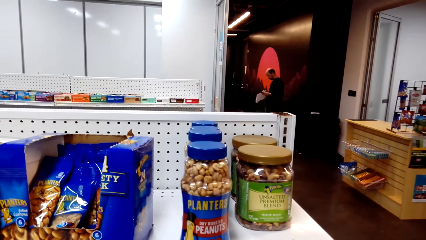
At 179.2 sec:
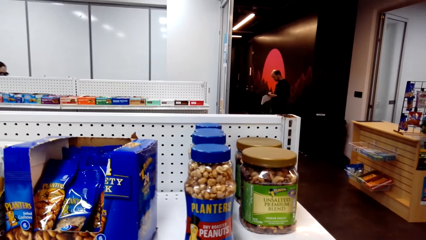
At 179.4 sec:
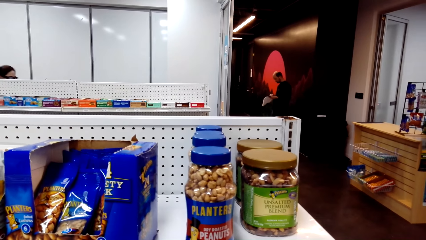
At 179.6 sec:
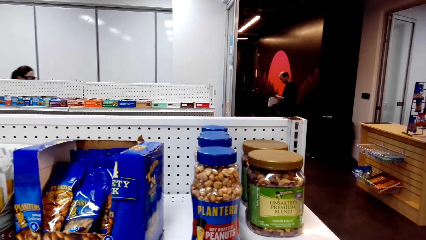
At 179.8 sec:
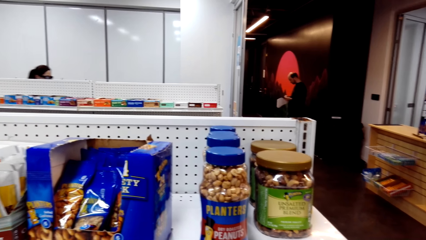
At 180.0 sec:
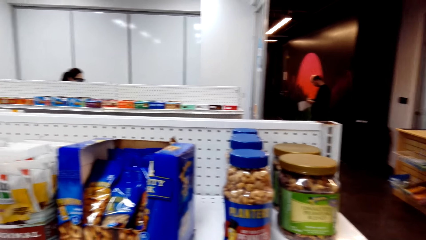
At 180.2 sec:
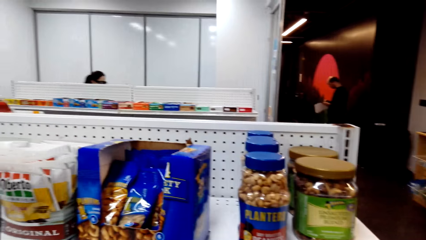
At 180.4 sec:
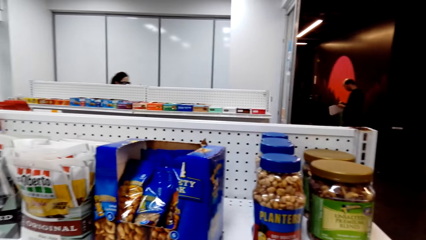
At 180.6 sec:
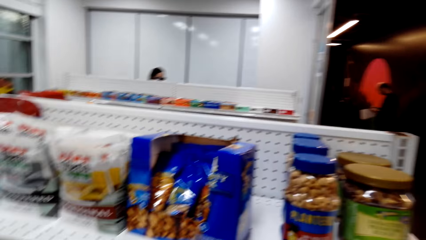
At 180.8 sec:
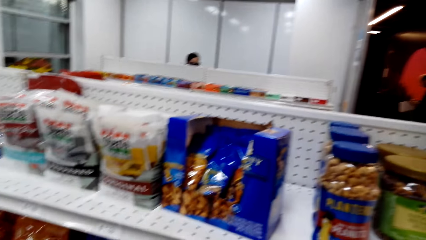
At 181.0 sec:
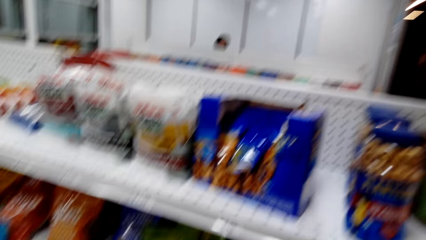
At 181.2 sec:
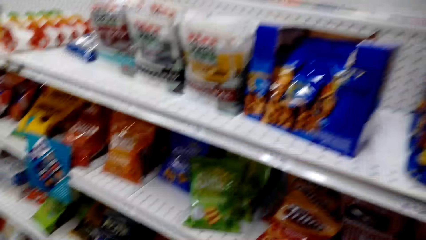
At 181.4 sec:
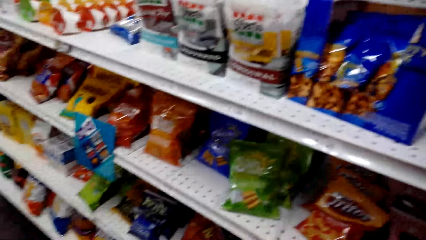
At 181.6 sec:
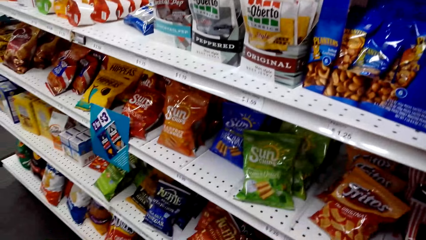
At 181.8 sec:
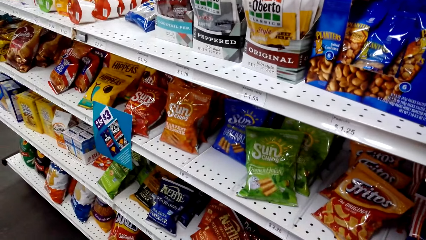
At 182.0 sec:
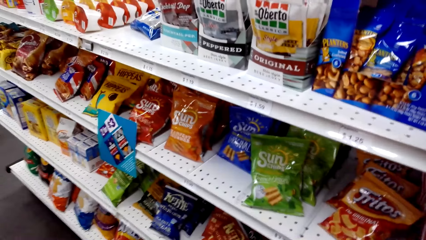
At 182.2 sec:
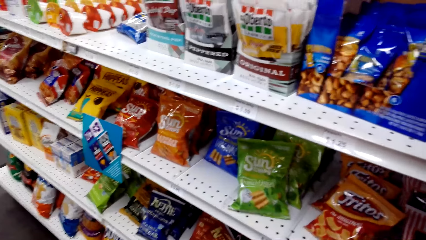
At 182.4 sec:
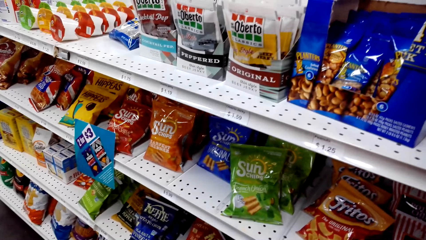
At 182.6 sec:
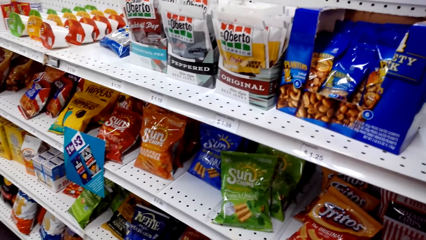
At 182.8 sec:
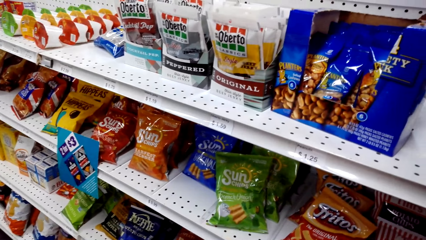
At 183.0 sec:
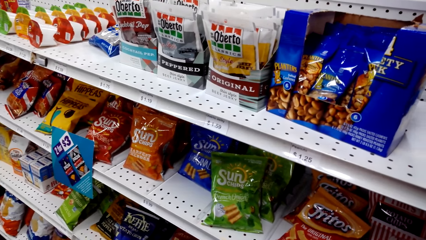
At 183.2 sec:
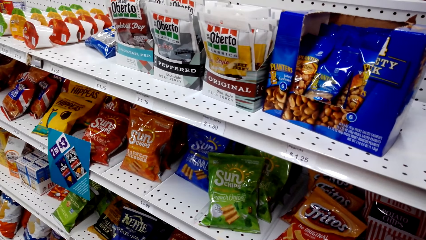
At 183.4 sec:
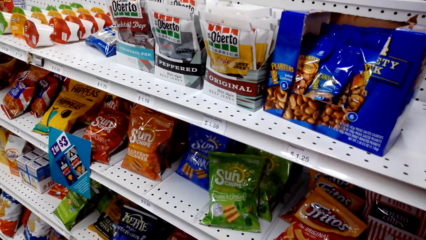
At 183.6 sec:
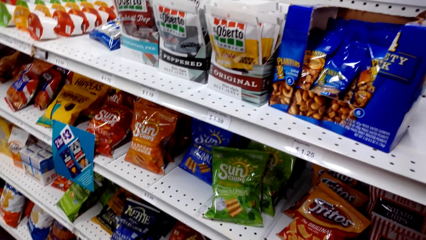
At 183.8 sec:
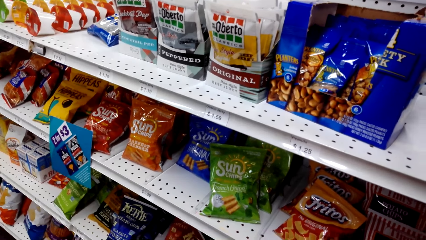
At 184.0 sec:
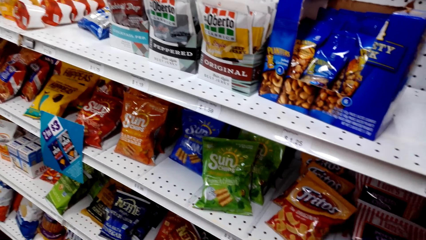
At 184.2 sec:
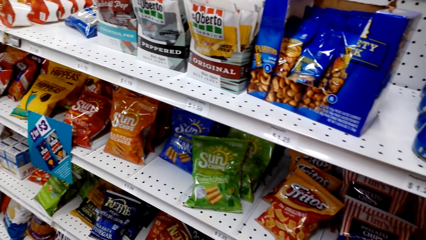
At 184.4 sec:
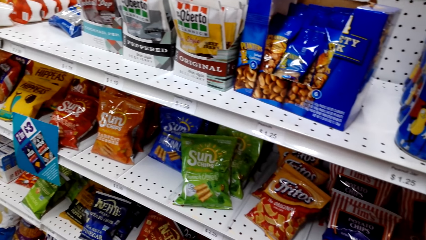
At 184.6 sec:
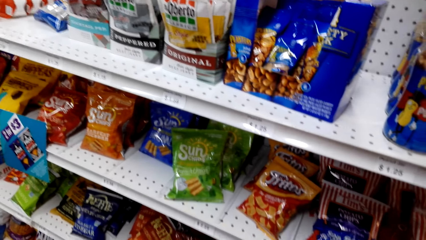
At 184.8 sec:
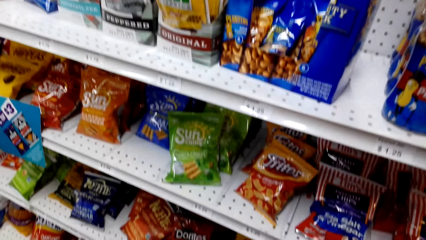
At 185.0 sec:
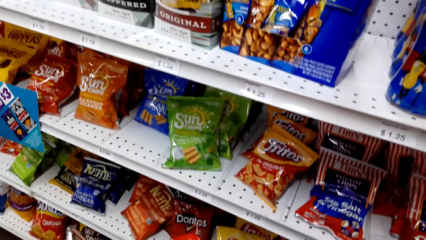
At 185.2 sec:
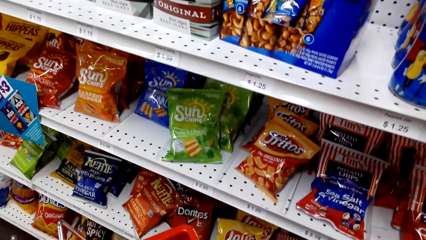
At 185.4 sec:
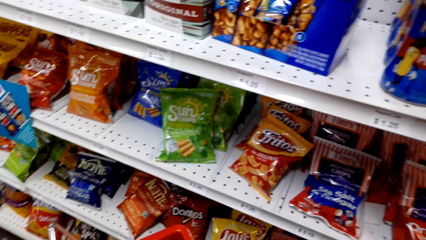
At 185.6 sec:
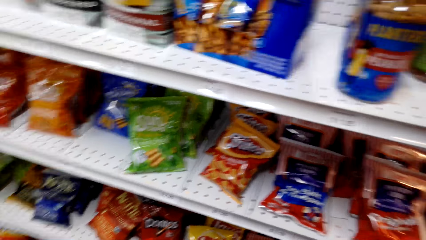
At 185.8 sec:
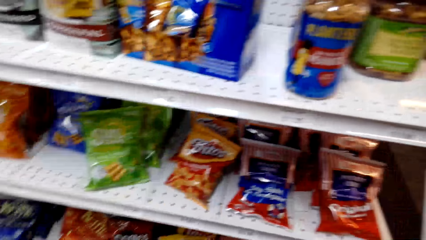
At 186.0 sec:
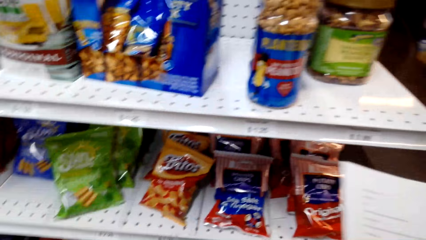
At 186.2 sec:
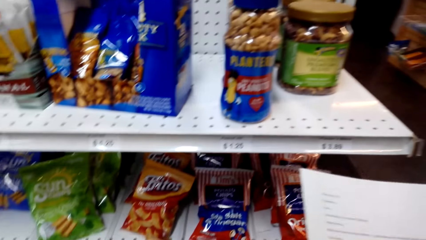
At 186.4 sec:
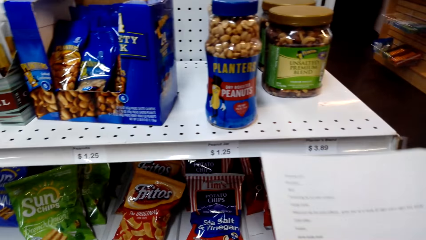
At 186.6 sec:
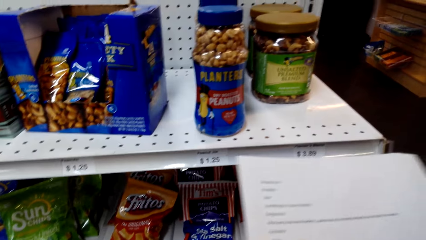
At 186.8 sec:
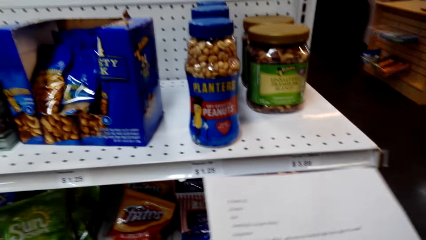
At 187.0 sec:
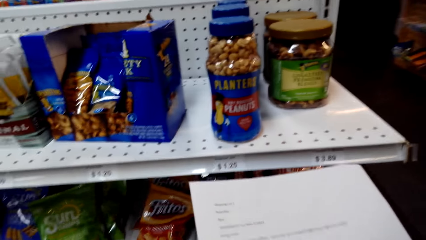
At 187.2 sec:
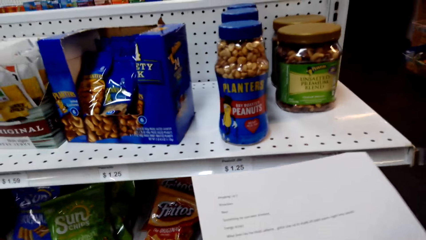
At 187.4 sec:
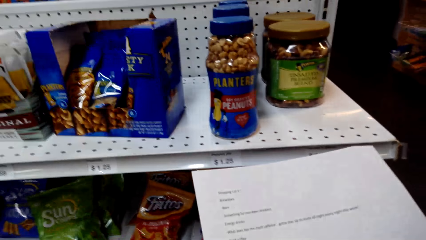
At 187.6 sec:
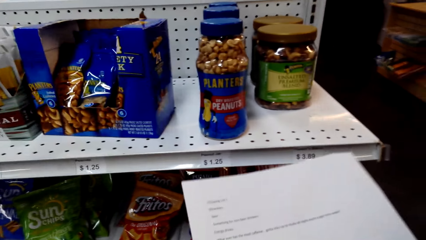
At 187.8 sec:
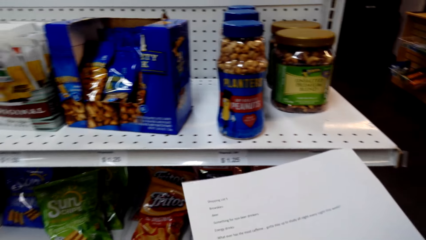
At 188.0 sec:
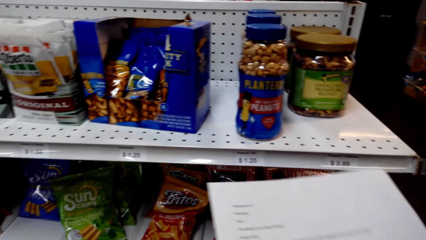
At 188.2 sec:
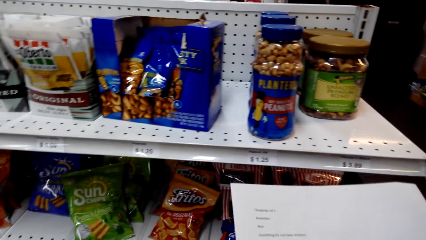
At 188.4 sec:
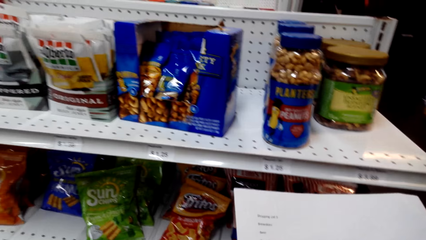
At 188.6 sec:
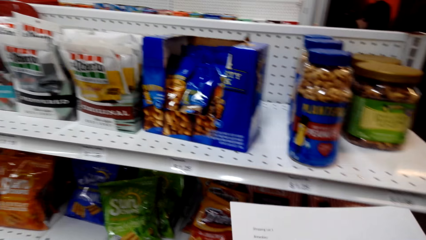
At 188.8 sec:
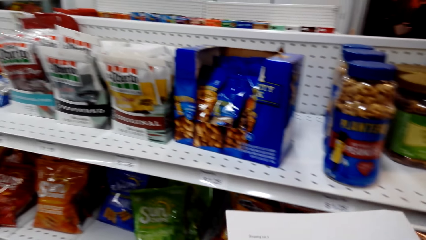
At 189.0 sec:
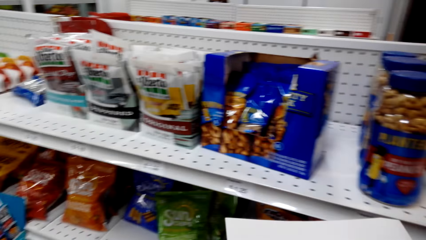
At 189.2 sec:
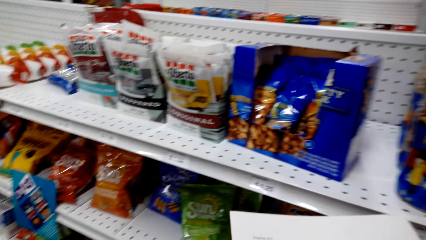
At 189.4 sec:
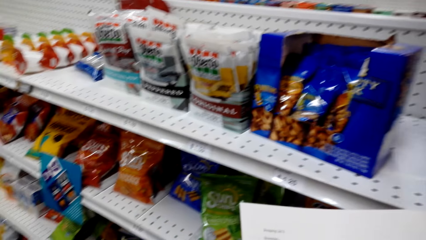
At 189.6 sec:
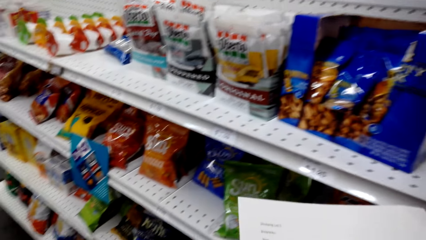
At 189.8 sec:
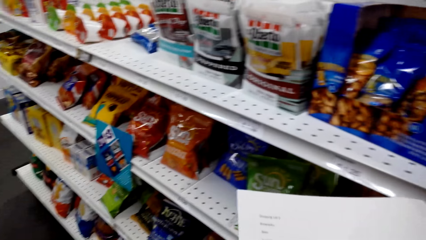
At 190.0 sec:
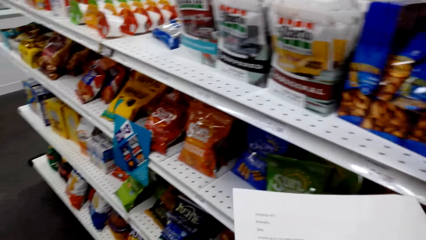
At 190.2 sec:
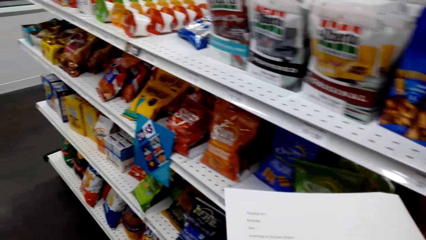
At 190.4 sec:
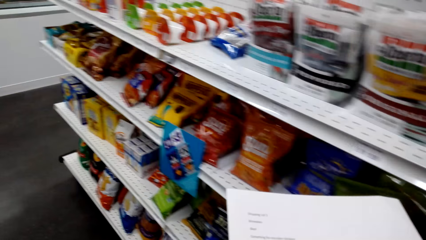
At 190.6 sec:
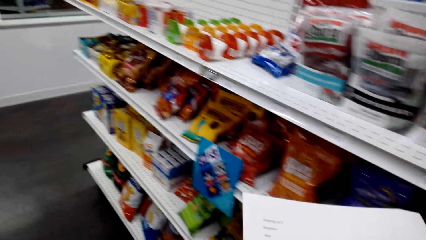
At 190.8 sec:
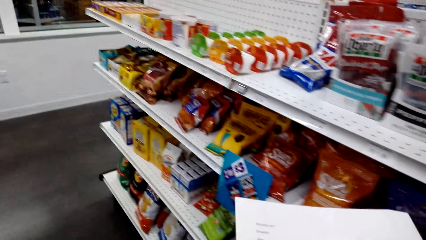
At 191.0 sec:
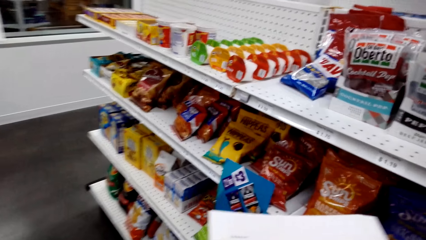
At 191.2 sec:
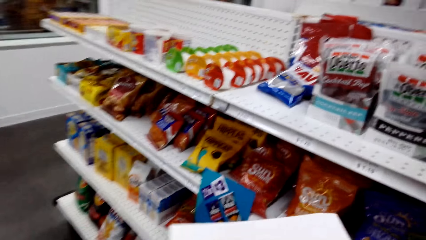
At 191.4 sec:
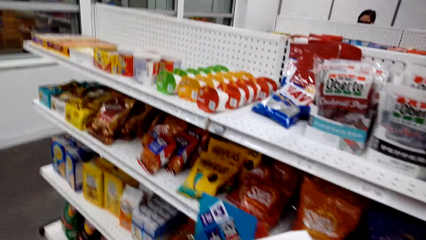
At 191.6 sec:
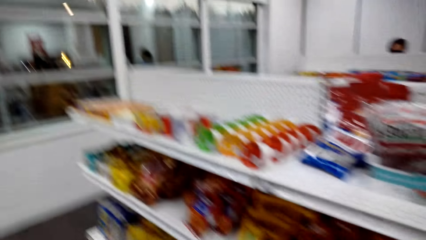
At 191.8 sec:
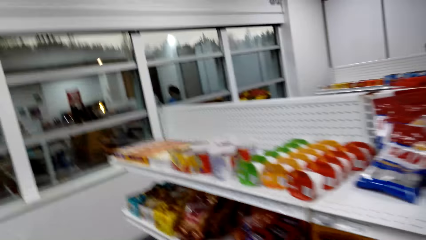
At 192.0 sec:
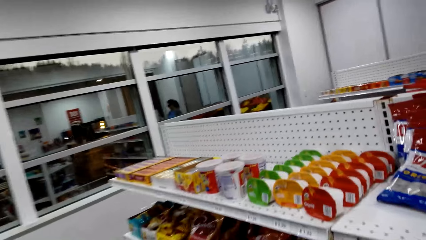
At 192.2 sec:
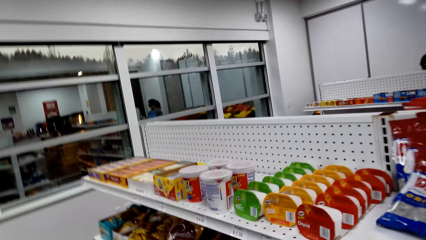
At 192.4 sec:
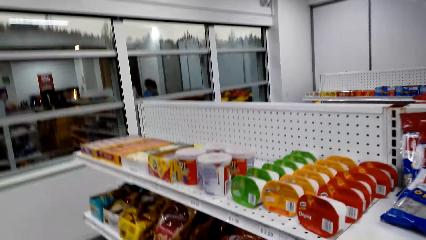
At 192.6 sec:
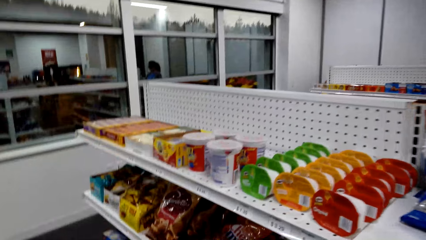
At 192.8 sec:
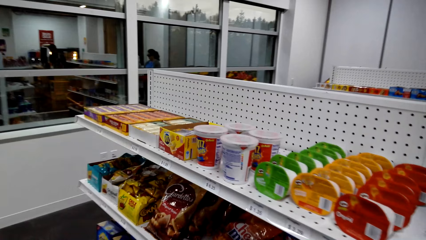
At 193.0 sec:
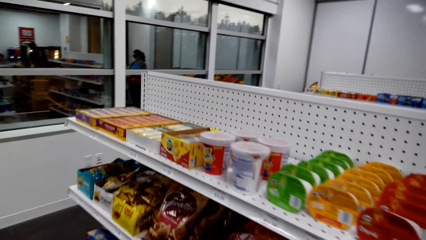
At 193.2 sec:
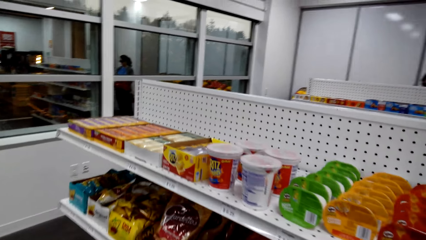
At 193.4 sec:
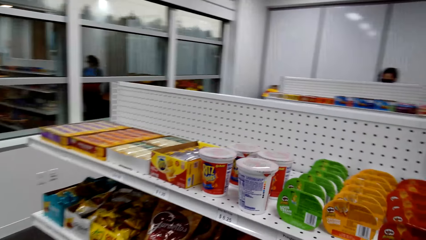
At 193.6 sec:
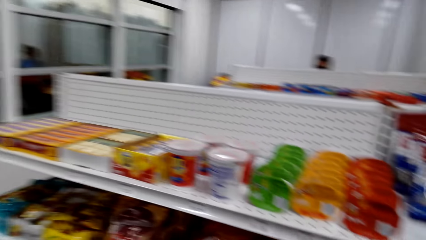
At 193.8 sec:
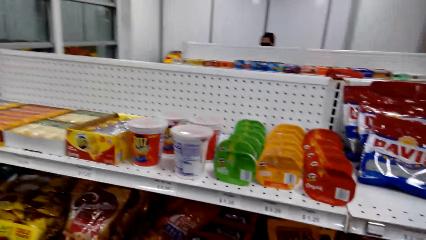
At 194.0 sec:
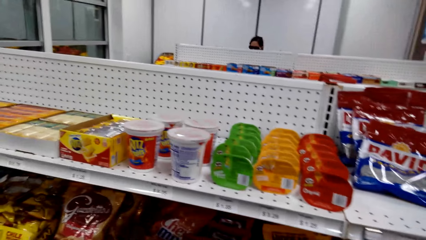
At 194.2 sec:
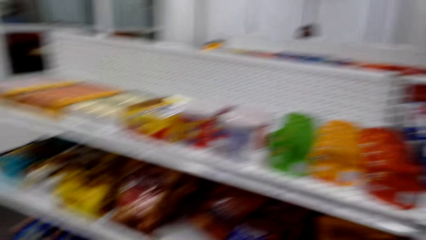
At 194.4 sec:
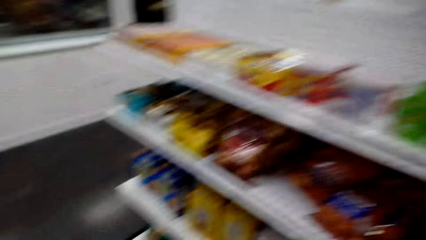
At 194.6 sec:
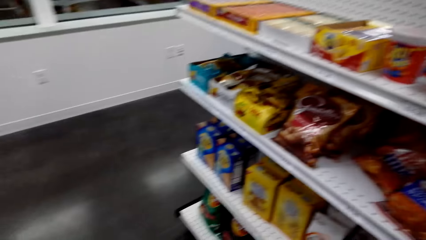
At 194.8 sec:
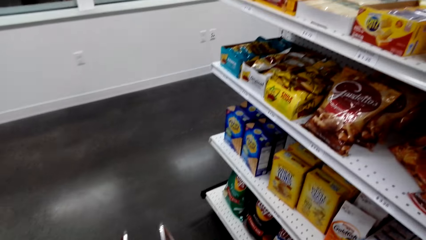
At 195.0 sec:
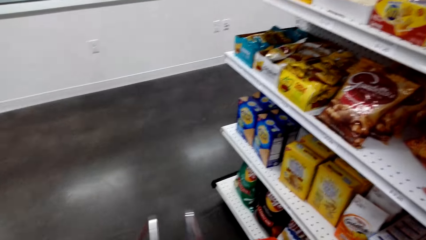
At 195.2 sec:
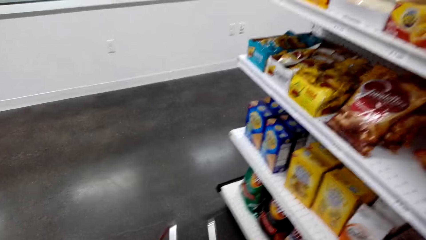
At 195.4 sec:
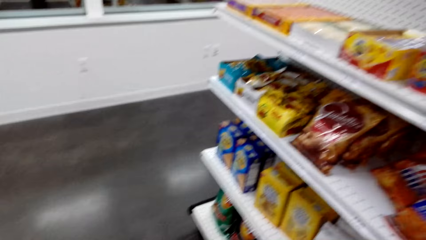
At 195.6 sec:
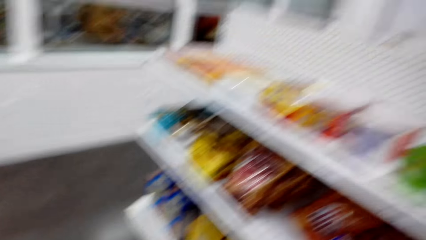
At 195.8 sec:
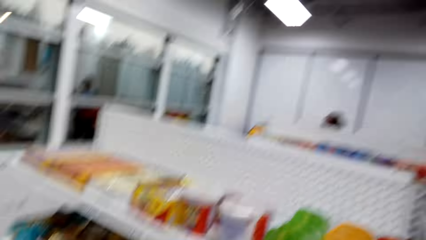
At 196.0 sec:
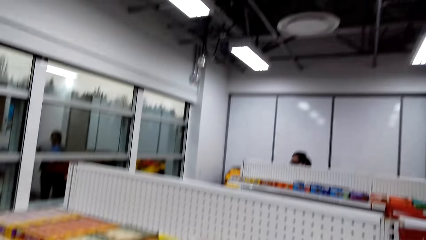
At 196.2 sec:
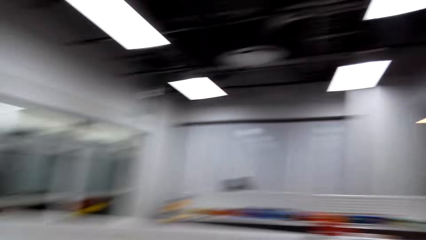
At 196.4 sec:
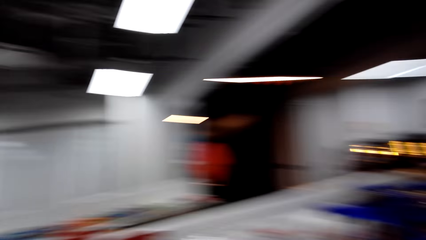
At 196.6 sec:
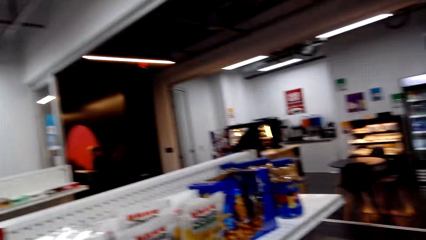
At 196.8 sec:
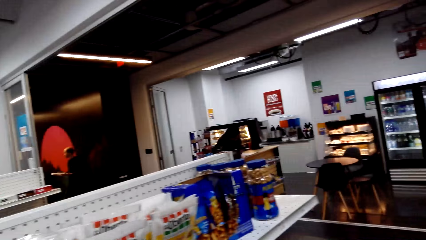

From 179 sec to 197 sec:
The camera wearer views items on the supermarket shelving. They view the list paper. They walk along the shelf. They look around in the supermarket.
